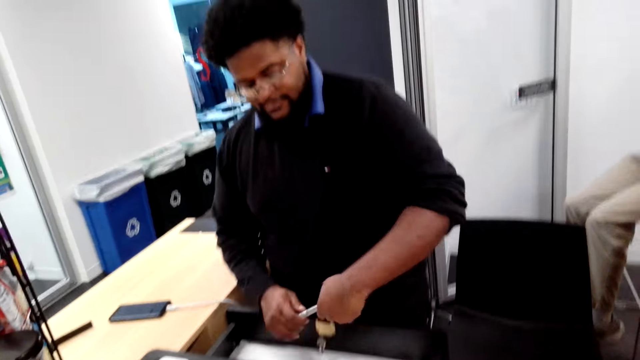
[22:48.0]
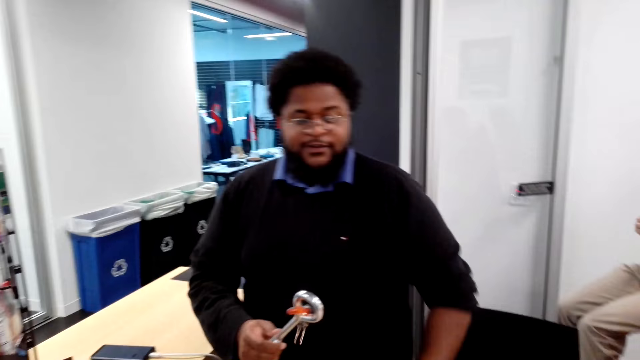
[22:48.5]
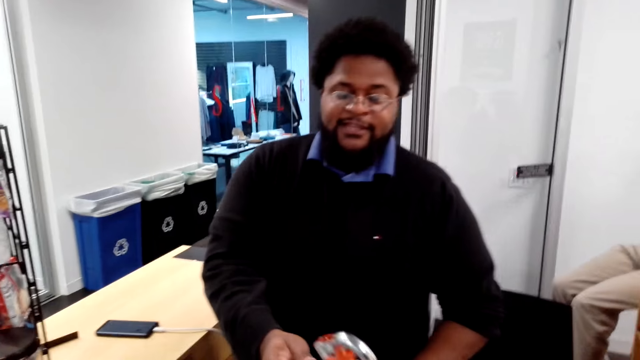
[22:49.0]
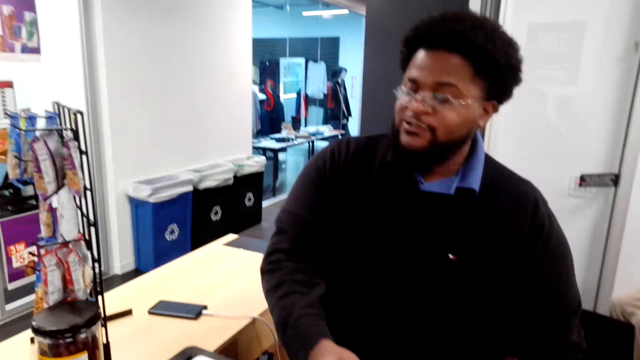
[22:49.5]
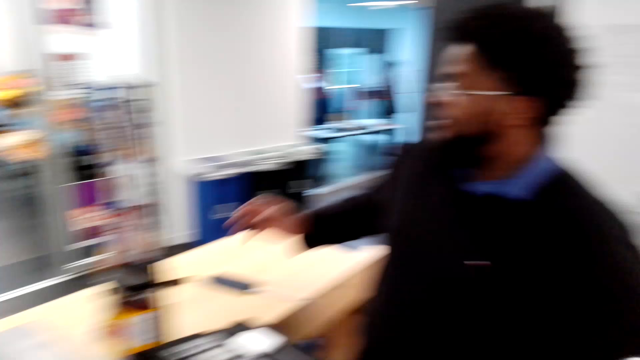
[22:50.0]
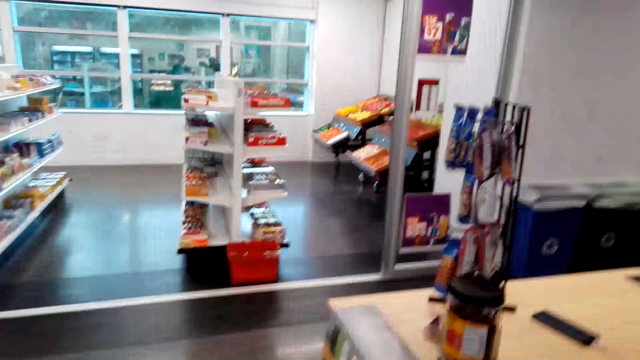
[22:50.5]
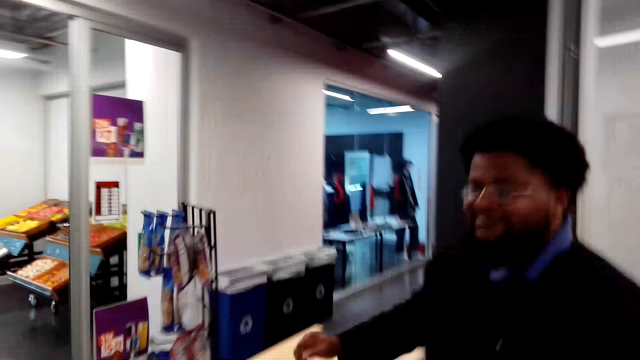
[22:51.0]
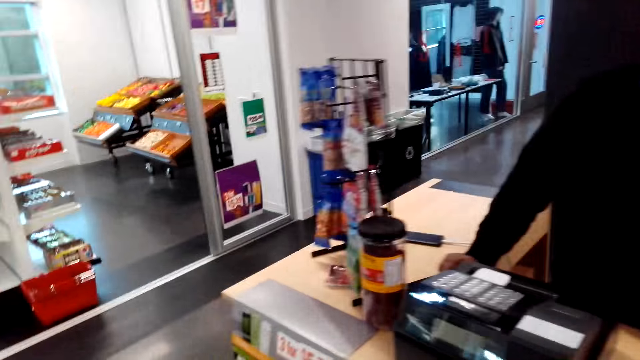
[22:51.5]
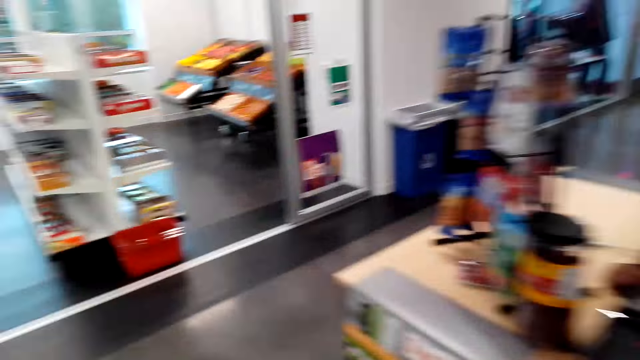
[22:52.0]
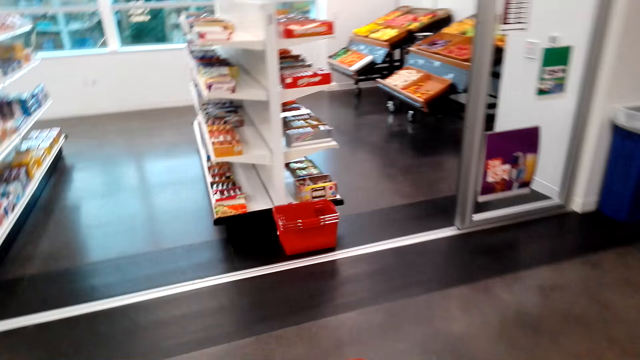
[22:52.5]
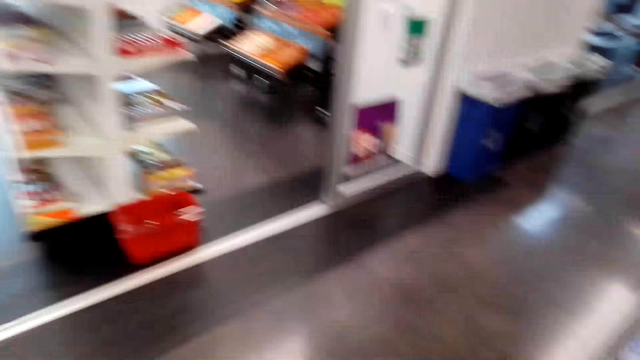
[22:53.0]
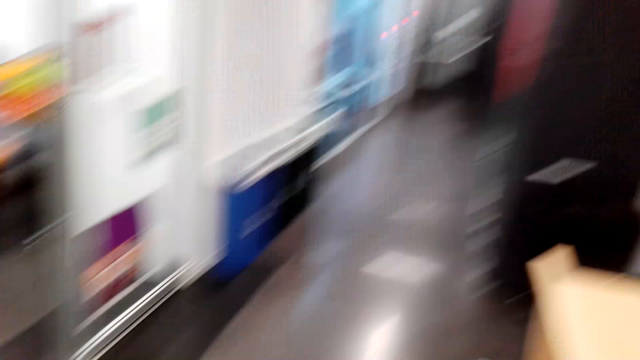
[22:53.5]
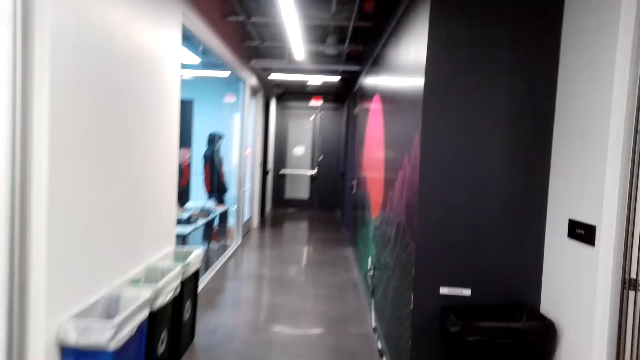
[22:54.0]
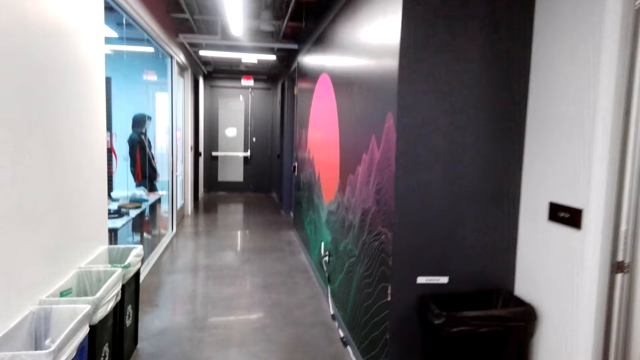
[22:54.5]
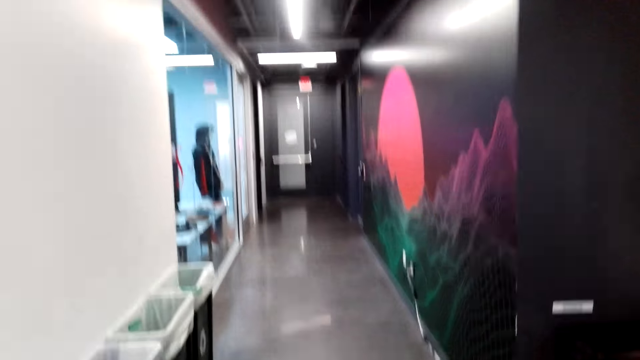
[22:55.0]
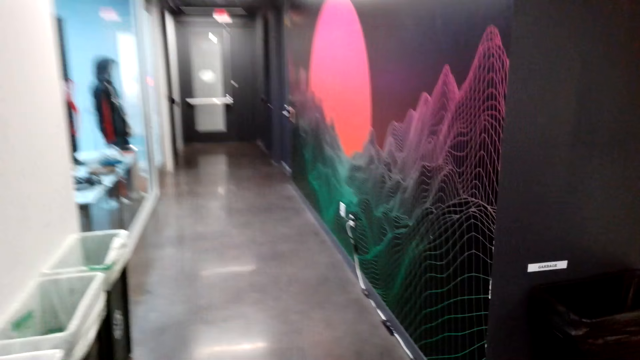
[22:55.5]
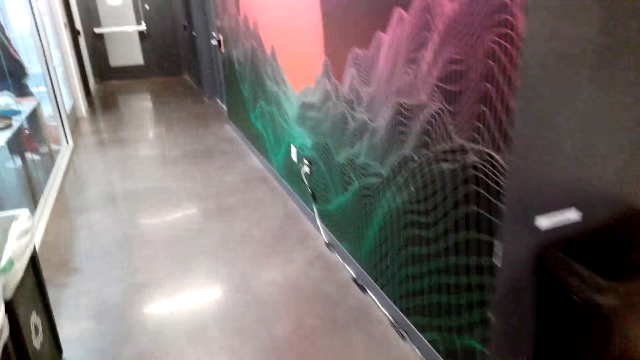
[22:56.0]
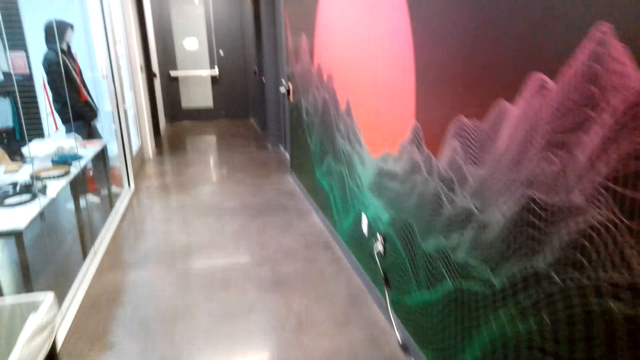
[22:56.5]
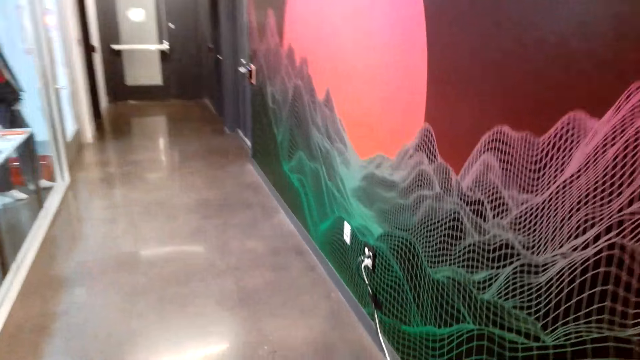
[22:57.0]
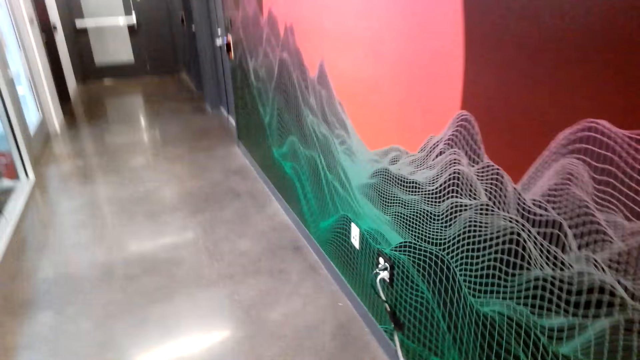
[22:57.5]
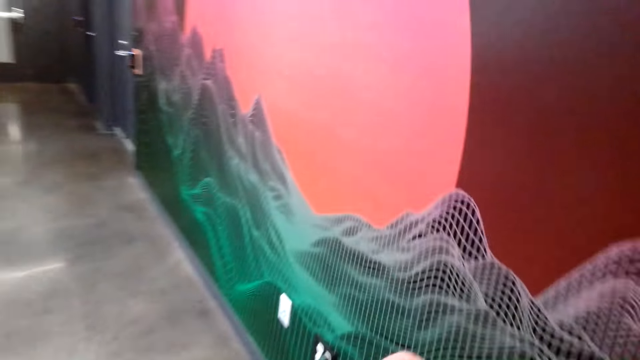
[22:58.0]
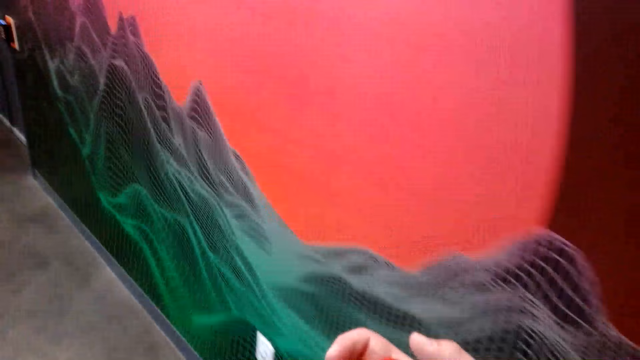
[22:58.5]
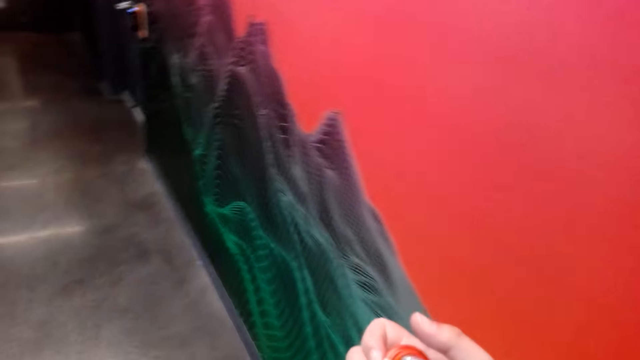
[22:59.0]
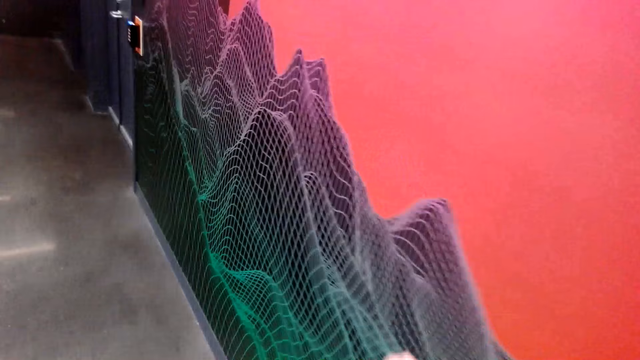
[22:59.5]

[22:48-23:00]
A man picks something in the drawer. The camera wearer walks on the floor.

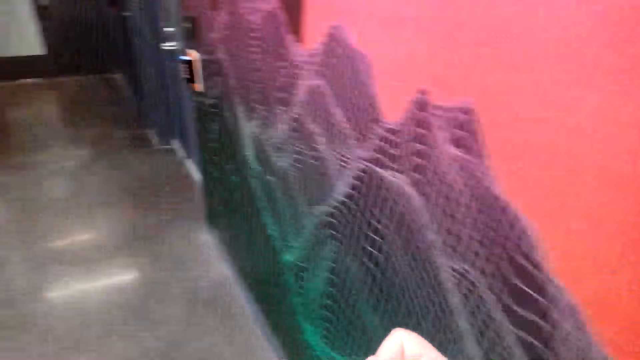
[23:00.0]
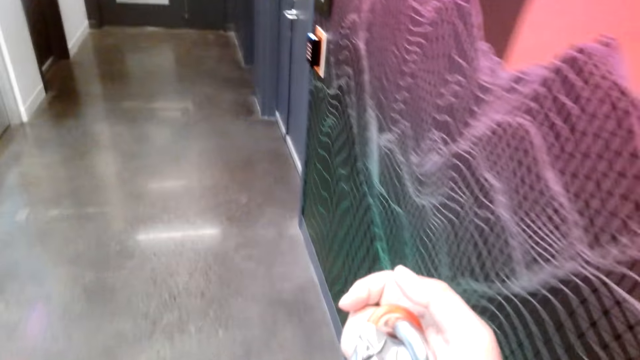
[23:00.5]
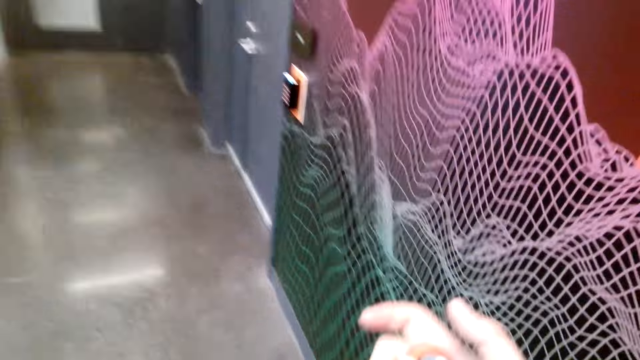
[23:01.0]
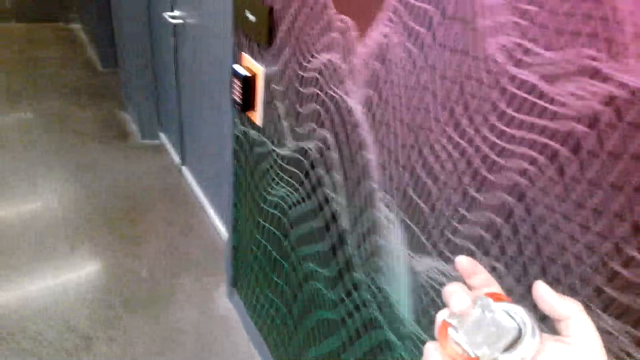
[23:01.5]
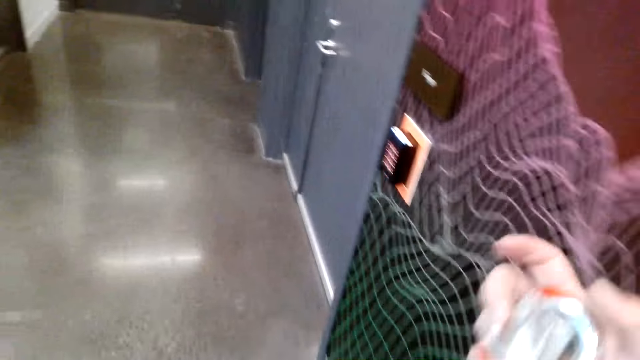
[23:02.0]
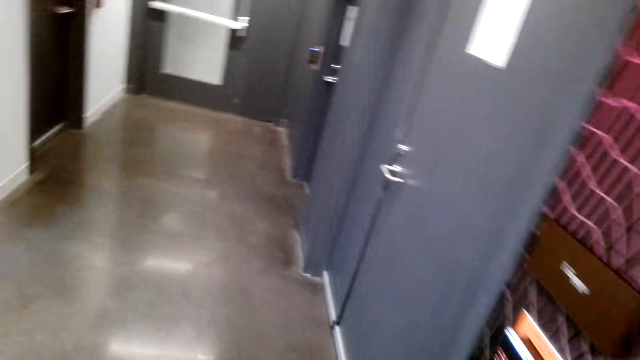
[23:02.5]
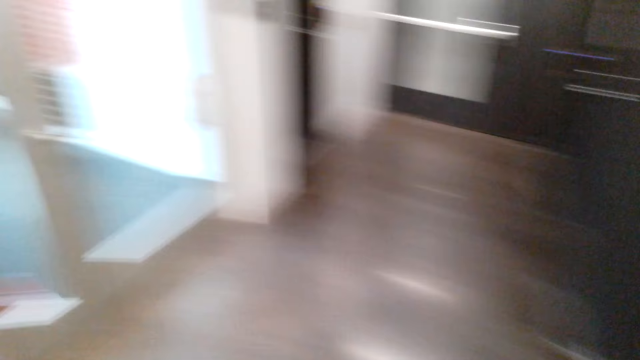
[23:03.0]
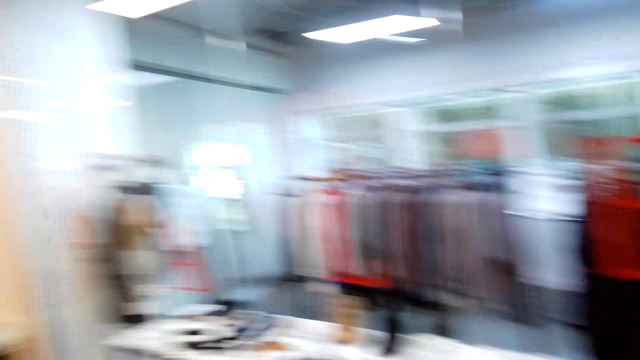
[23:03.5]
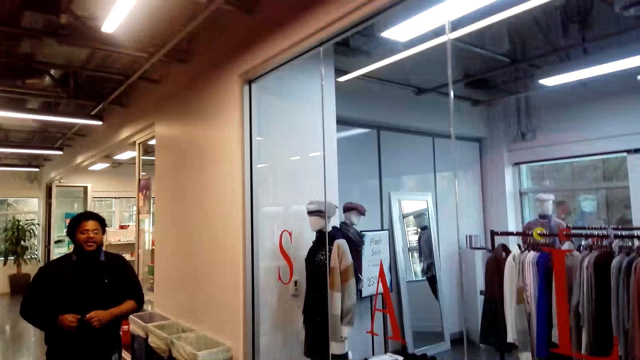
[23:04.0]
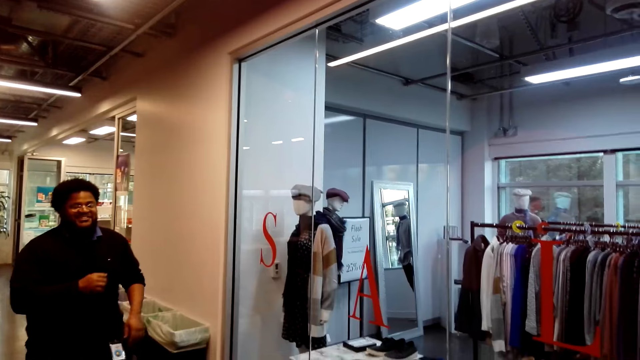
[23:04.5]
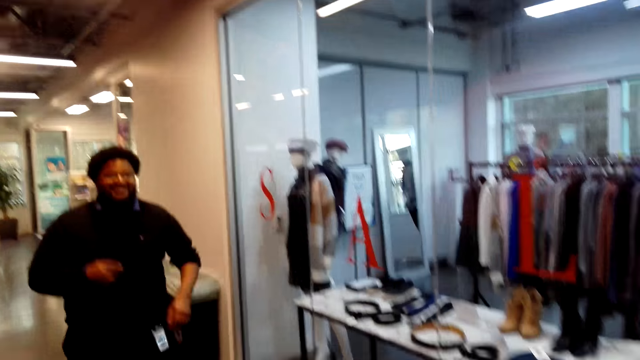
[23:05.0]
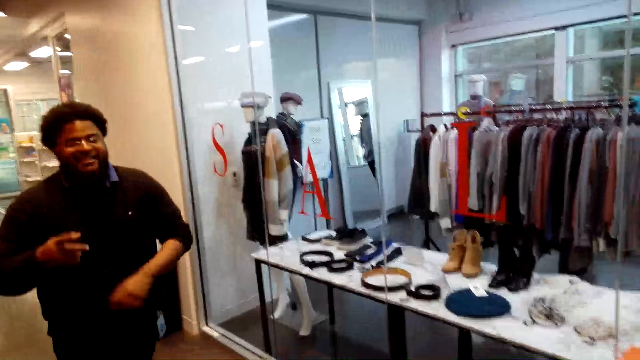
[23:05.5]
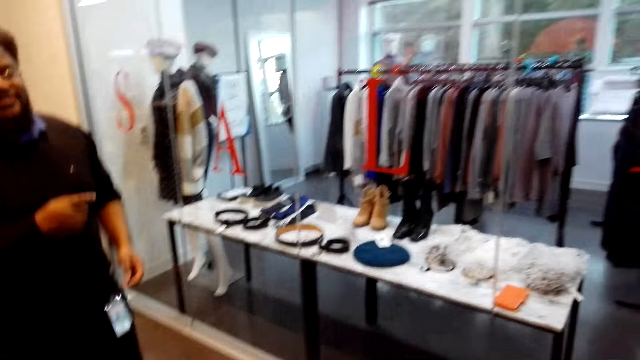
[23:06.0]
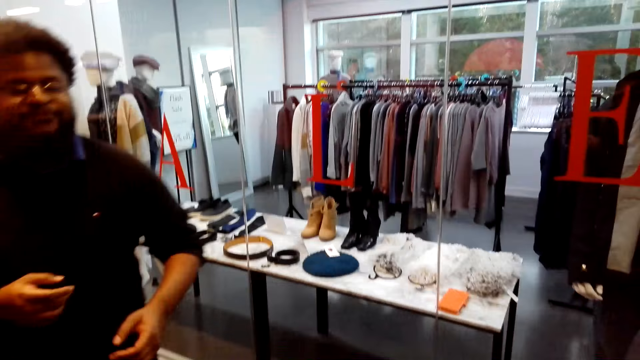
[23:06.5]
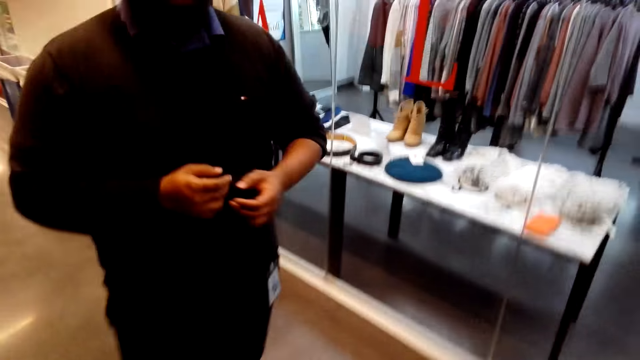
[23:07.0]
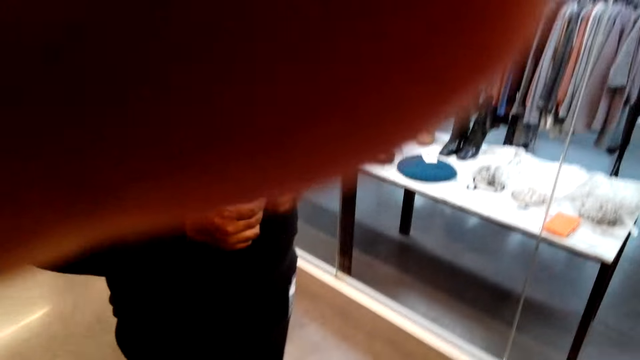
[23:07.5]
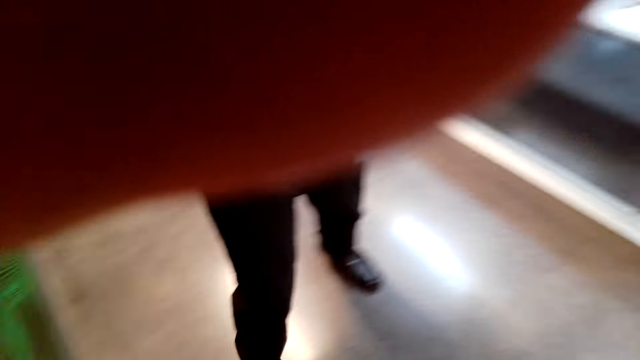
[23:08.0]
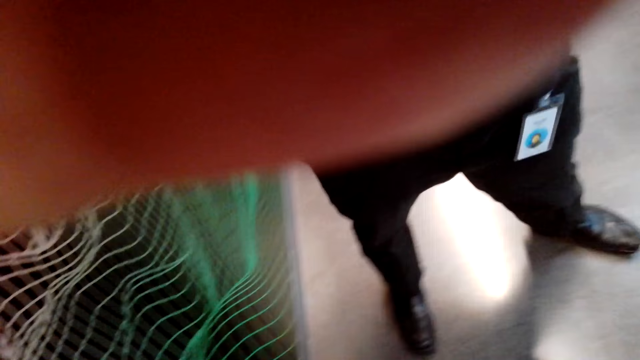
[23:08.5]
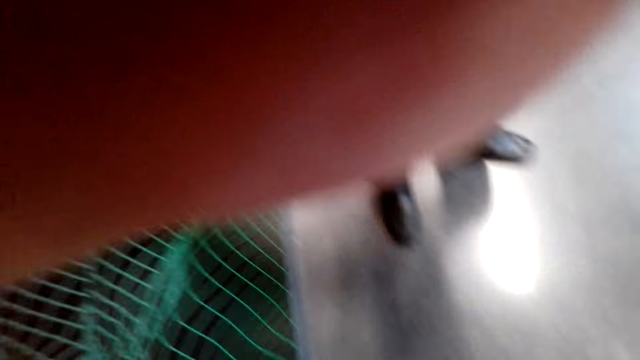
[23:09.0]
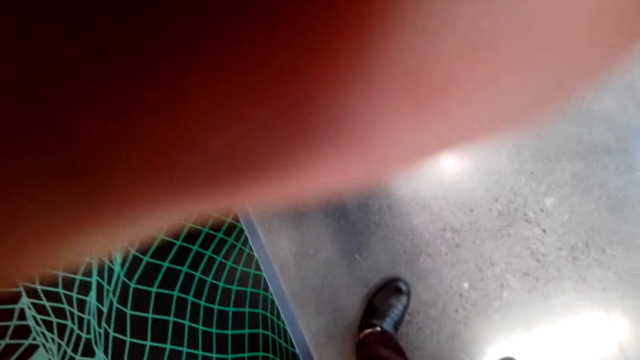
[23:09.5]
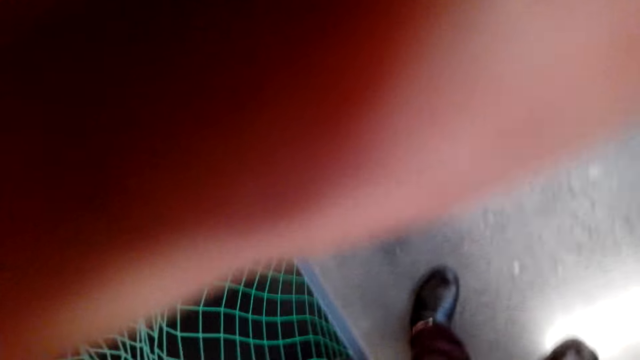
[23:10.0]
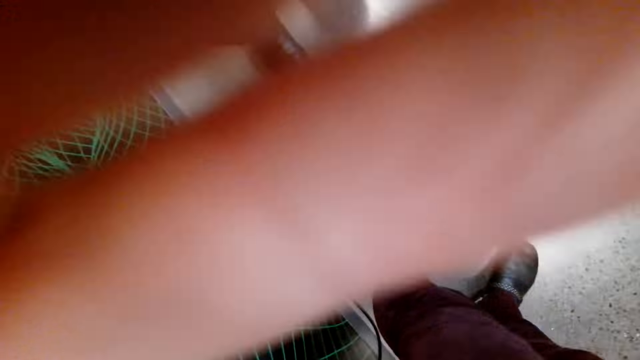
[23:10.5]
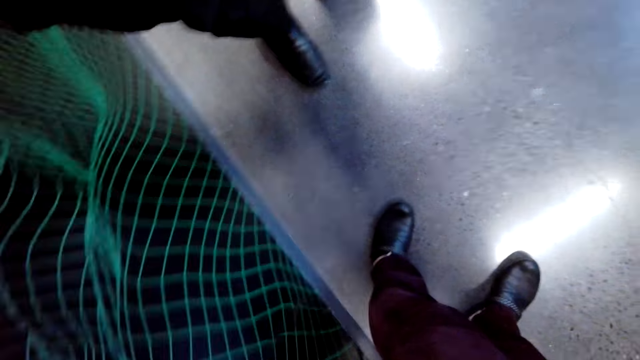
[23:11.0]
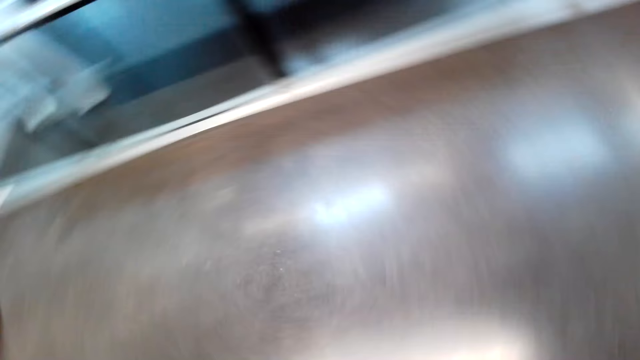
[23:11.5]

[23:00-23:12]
A man walks on the floor. The camera wearer talks to the man. The man stands on the floor. The camera wearer adjusts the camera.
